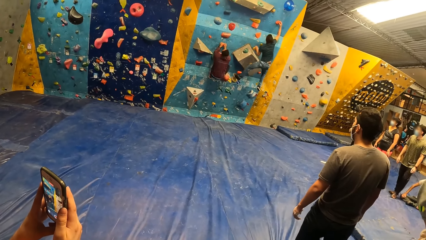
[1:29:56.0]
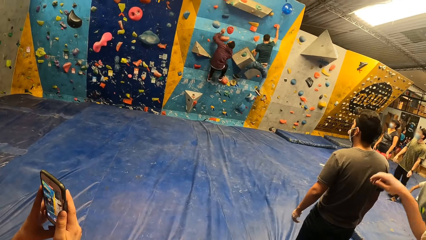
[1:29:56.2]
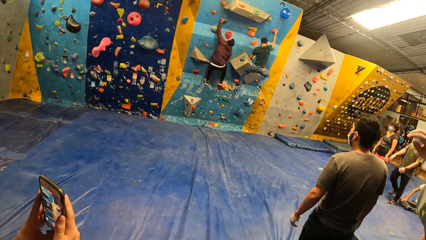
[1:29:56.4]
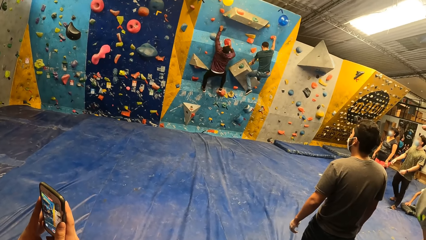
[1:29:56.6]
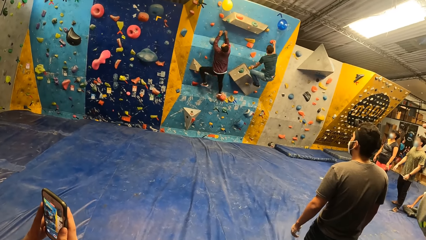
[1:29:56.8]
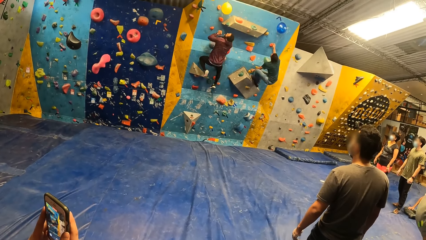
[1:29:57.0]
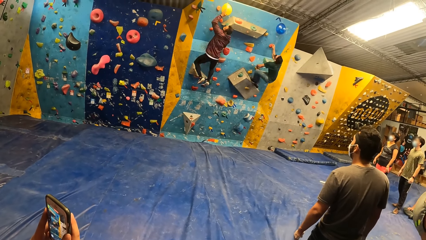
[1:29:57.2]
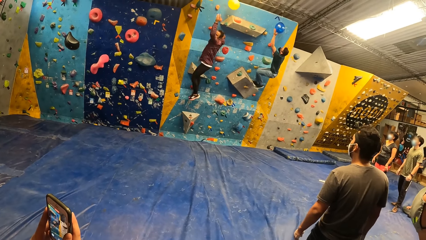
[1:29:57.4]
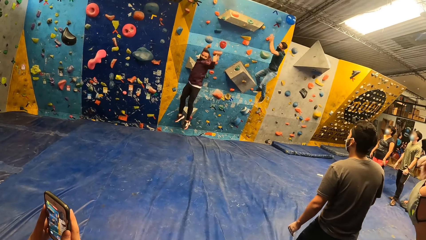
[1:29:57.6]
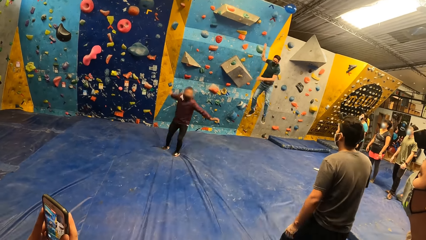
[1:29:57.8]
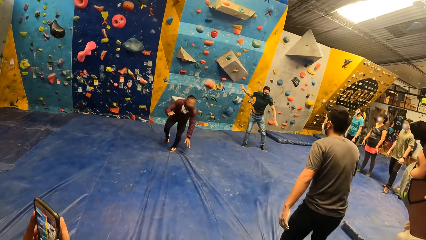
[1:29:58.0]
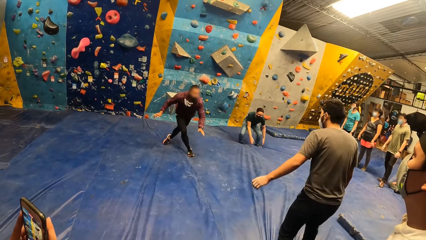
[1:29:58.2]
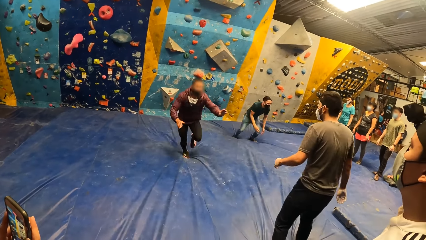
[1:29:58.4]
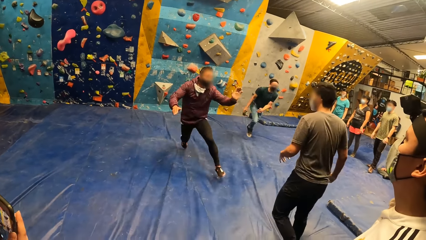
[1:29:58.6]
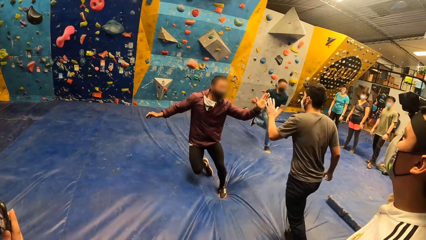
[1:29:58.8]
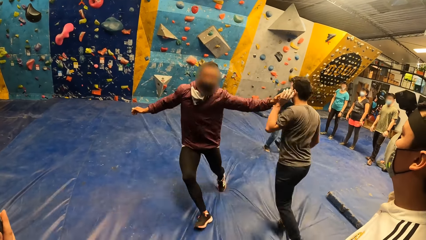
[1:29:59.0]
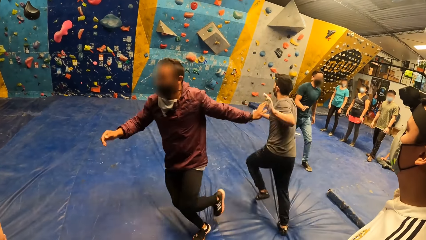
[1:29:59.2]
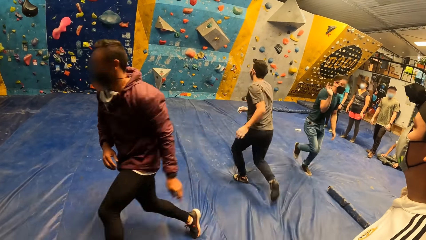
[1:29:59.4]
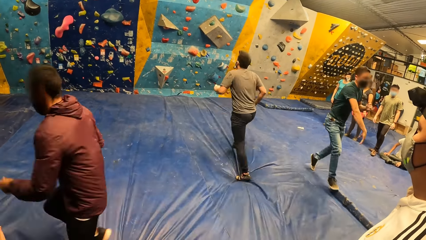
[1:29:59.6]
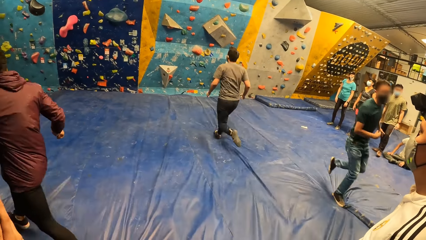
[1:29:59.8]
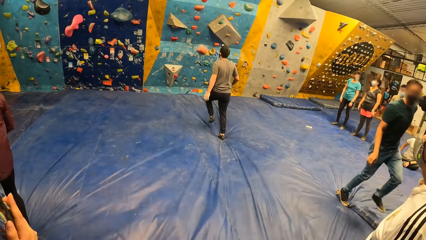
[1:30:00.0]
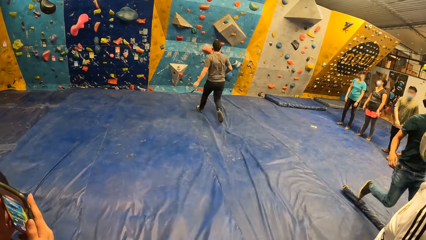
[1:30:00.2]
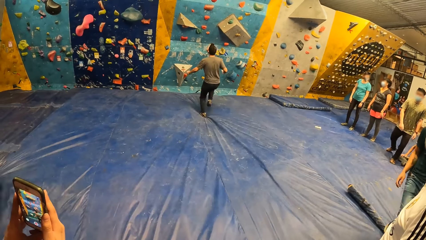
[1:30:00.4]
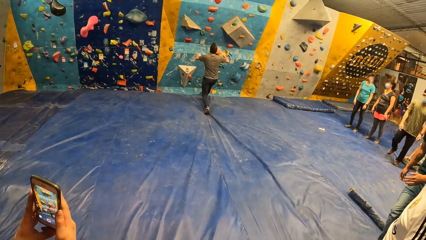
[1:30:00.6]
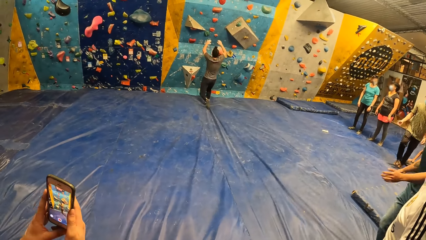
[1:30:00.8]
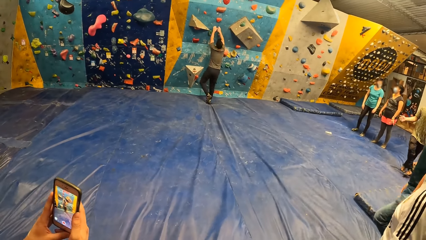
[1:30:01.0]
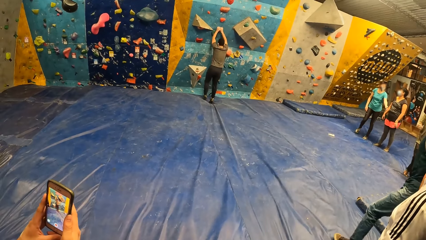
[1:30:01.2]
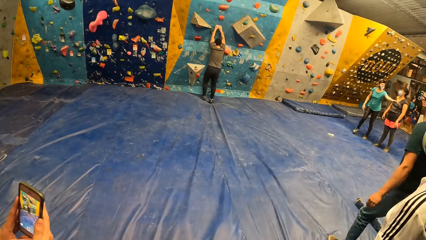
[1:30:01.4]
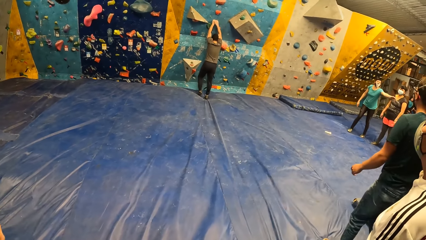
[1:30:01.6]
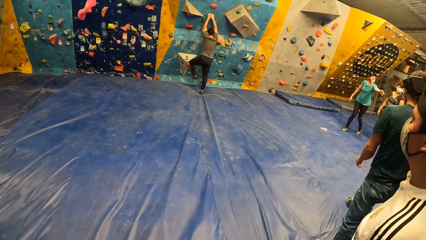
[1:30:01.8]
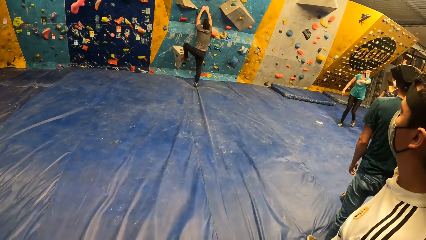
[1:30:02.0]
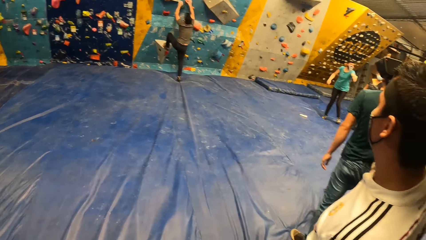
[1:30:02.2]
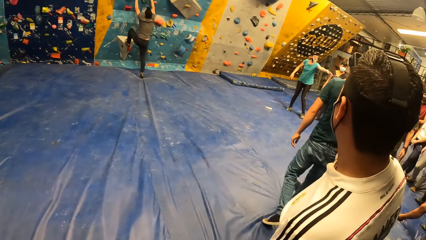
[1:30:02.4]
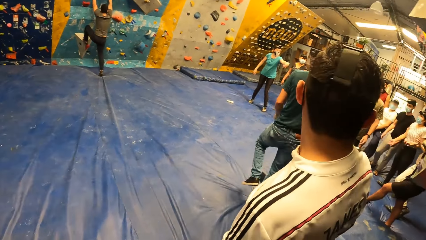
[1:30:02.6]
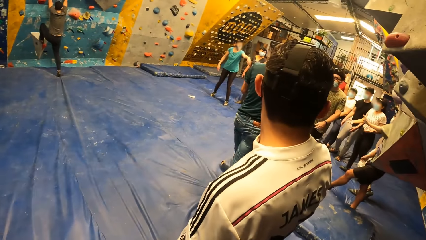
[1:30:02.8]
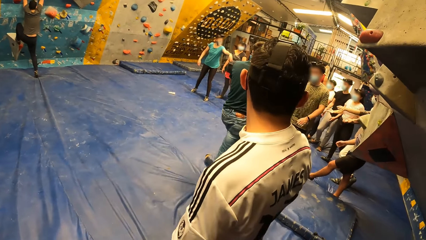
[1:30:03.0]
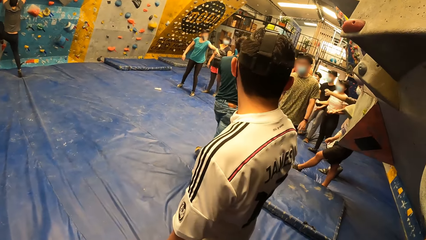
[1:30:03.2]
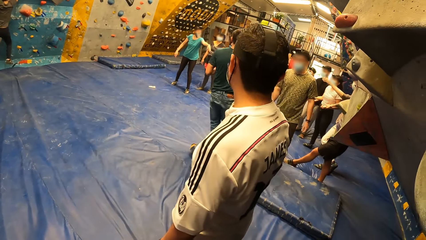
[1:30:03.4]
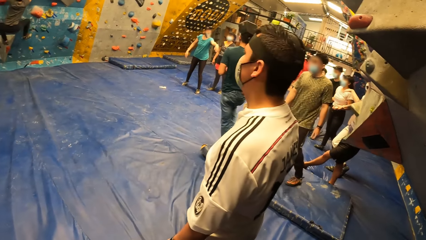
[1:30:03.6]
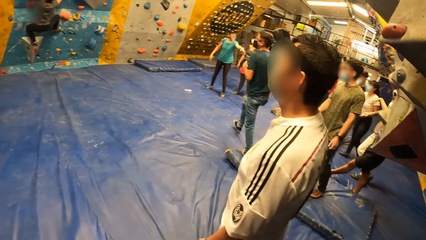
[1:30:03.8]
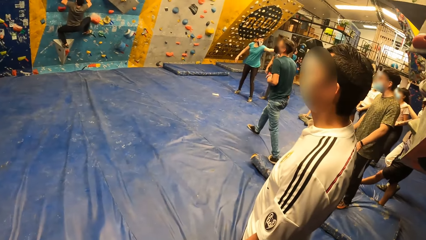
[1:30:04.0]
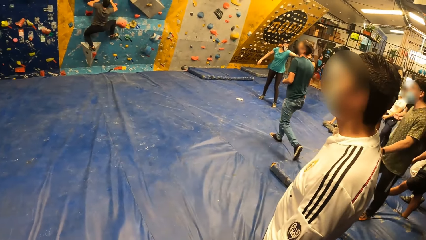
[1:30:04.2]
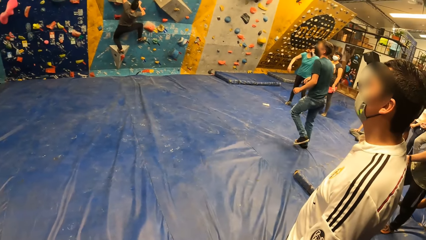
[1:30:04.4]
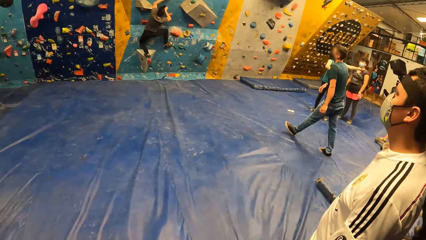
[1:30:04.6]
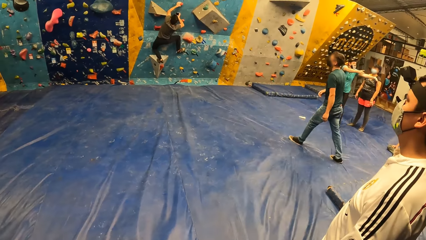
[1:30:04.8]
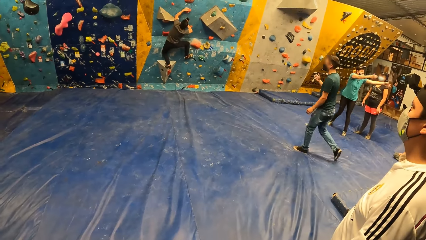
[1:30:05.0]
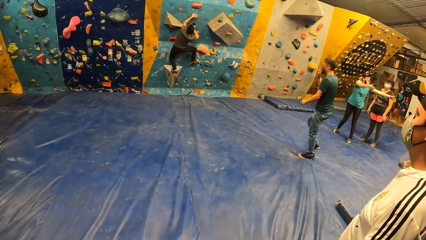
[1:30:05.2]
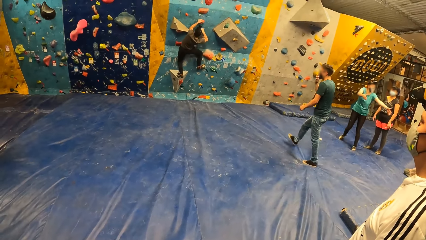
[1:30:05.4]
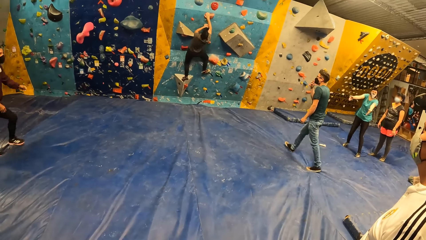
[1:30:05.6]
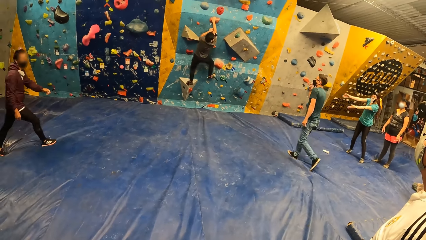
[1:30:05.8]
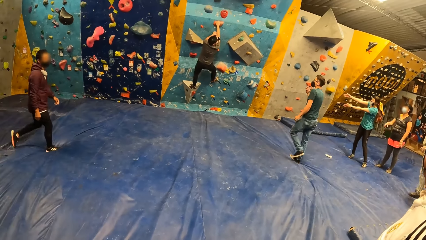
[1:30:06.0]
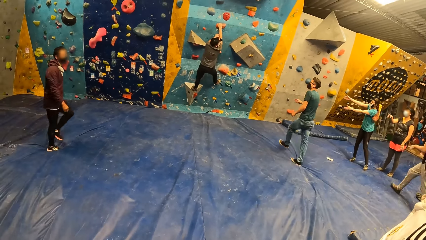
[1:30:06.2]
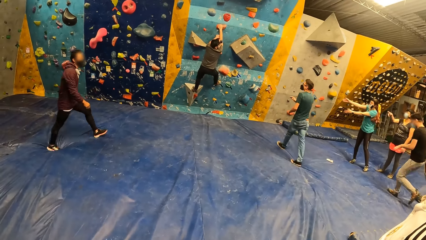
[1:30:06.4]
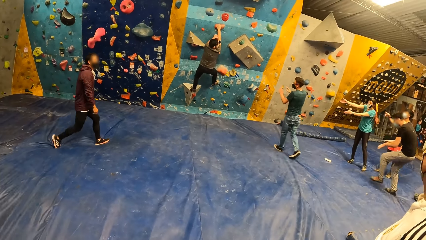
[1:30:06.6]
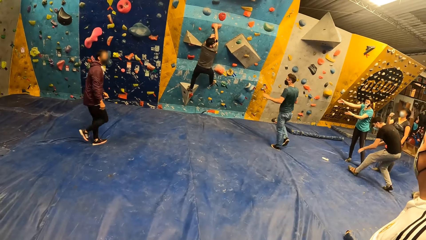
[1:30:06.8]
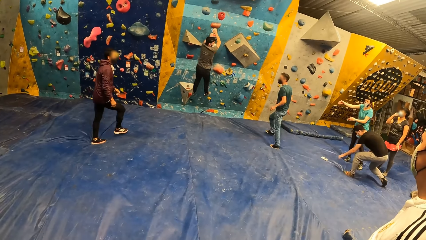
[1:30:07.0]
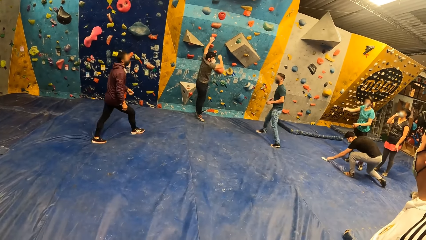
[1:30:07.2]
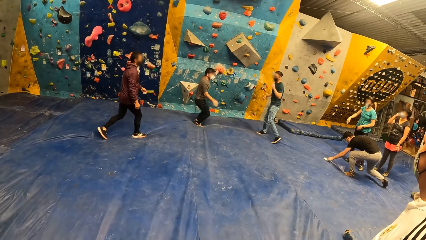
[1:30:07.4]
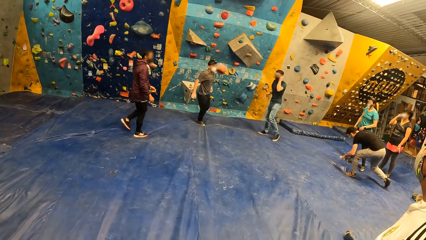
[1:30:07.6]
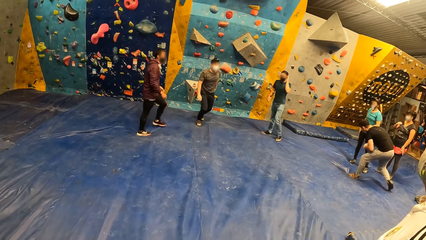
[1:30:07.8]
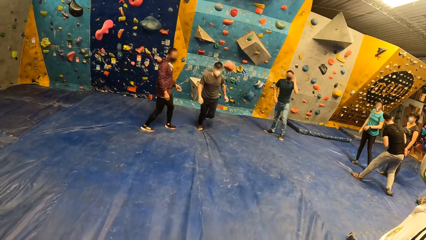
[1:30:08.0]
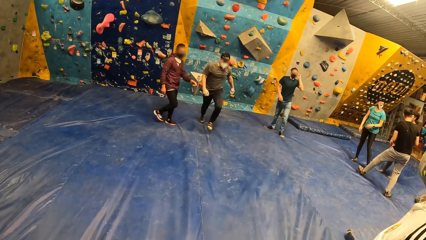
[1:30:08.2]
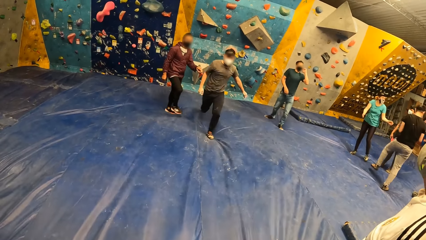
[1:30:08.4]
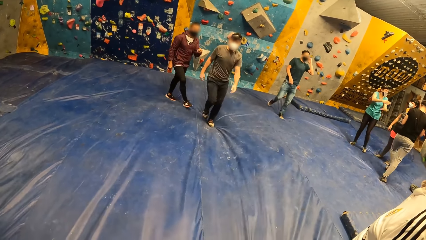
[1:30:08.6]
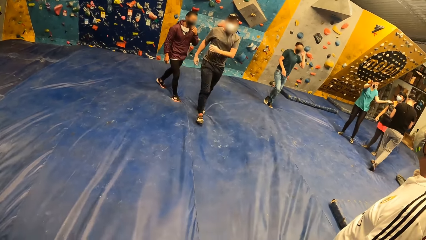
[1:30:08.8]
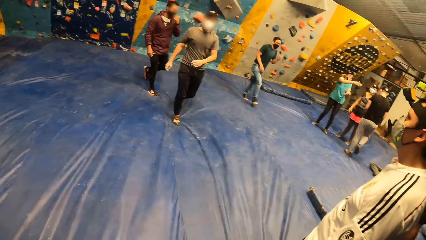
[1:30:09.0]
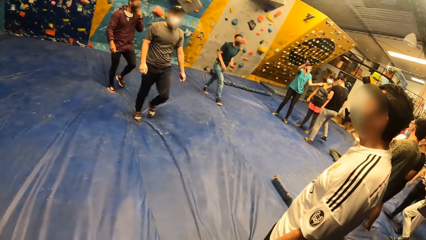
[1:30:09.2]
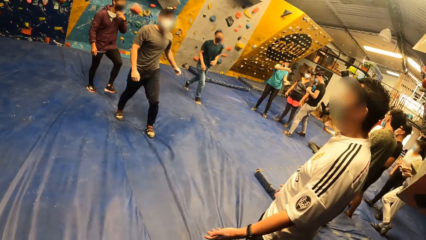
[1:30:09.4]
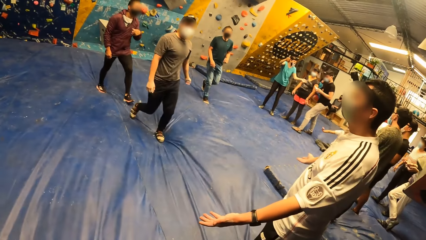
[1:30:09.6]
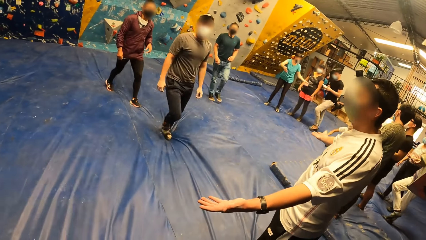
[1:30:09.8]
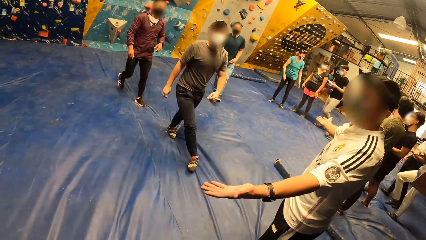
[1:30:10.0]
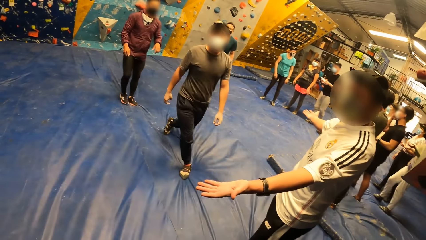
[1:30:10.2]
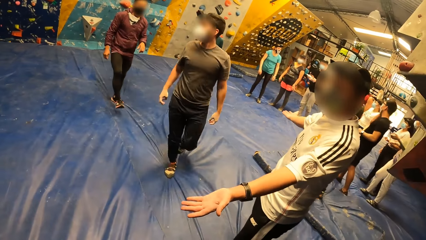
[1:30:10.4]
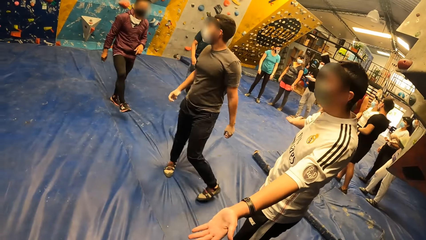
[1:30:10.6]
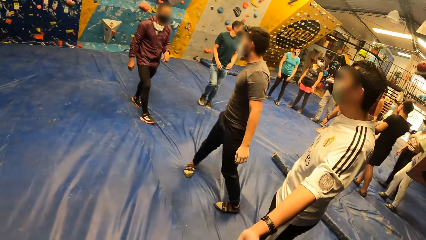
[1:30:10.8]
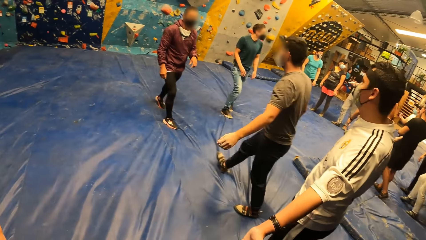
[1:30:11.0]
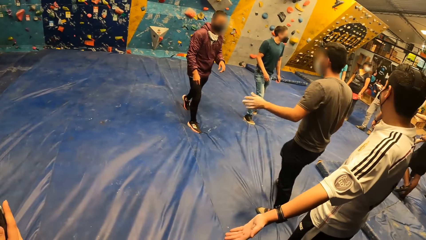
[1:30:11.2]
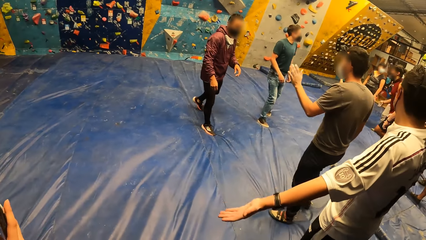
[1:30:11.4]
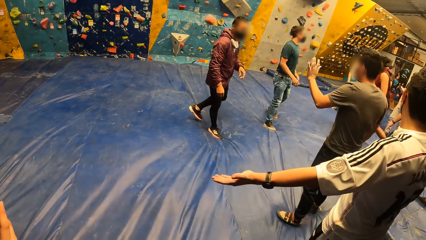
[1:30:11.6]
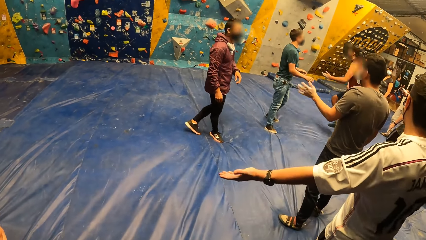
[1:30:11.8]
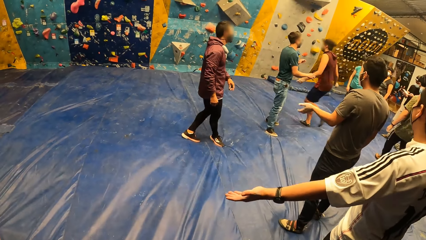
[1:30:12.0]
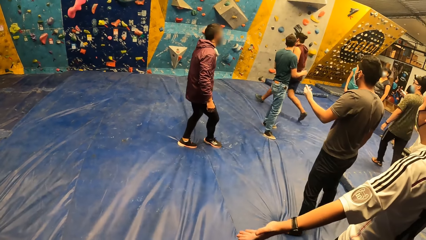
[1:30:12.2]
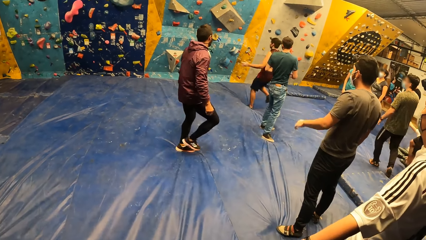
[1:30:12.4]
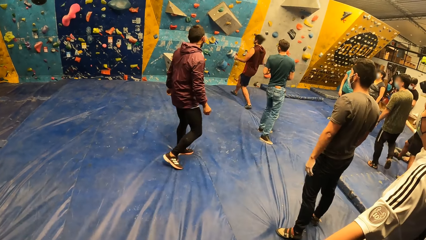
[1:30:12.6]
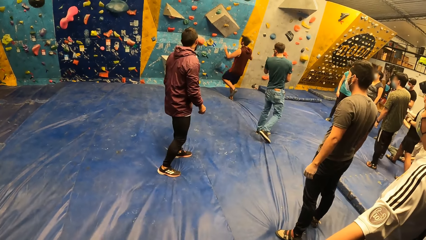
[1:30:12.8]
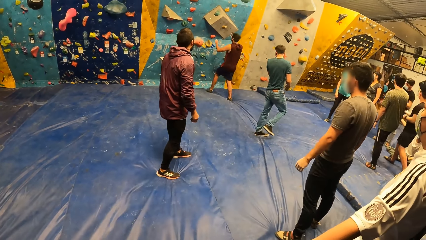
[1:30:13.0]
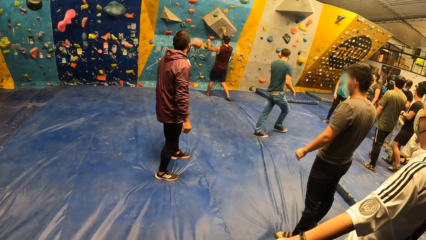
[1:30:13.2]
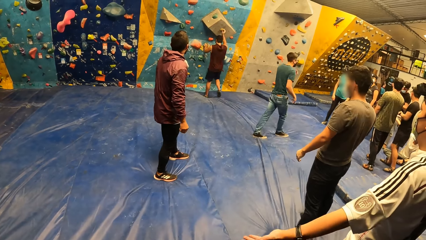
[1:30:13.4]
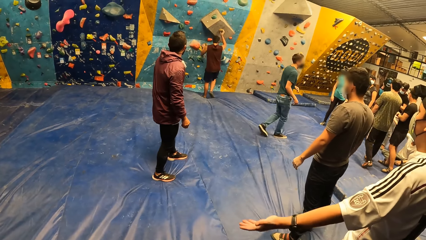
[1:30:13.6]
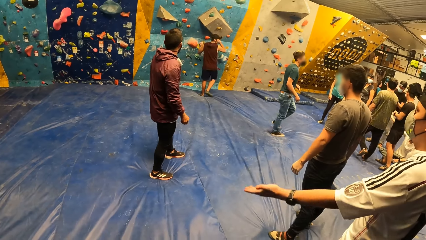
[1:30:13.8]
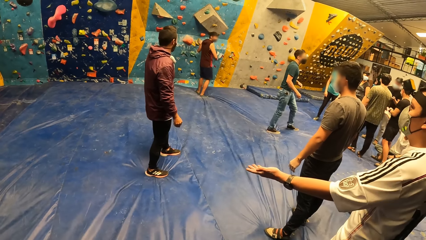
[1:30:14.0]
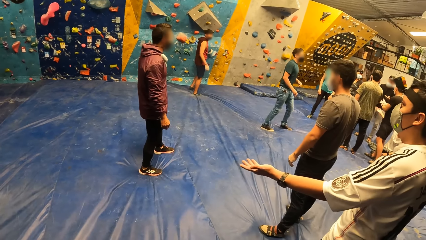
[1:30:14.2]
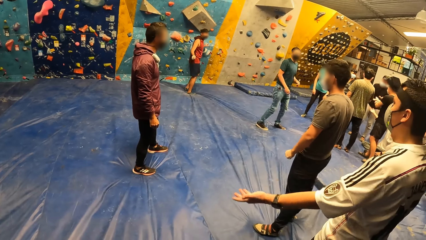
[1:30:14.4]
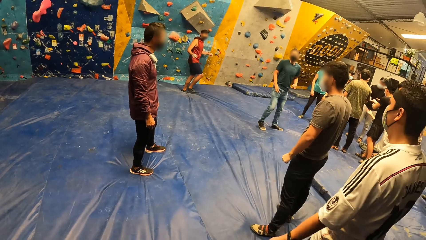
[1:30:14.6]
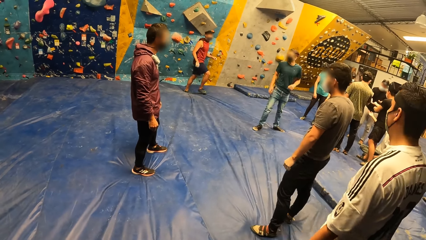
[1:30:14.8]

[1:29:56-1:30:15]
The instructor hits a yellow balloon beside the climbing wall with his left hand. Another instructor hits a blue balloon beside the climbing wall with his left hand. The first instructor drops to the crash pad from the climbing wall. The other instructor drops to the crash pad from the climbing wall. The first instructor runs across the crash pad to a man. The other instructor runs across the crash pad to the man. The first instructor taps his left hand against the man's right hand. The man runs across the crash pad to the climbing wall. The man climbs the climbing wall with both hands. The man drops to the crash pad from the climbing wall. The man walks on the floor. The camera wearer stands on the floor.
